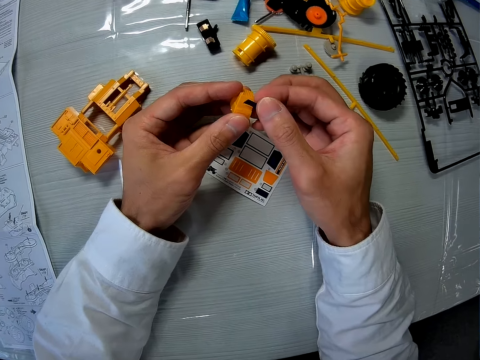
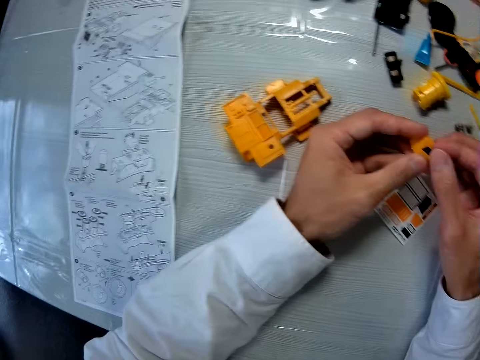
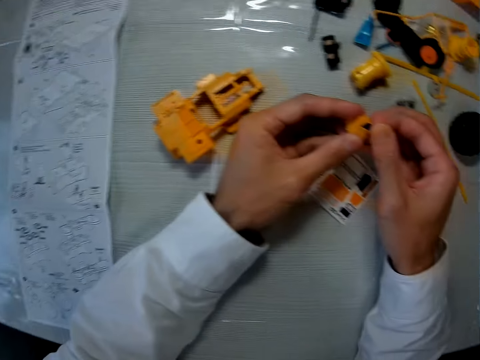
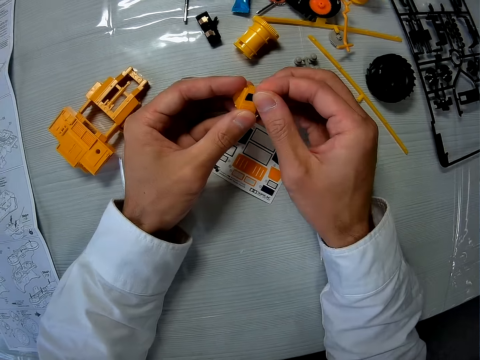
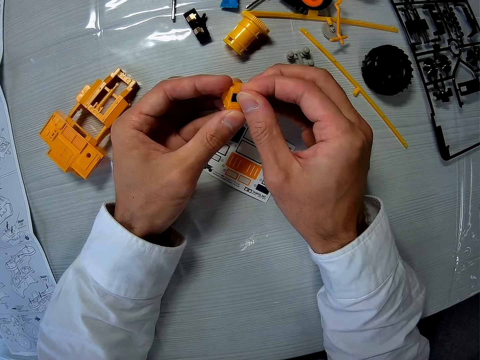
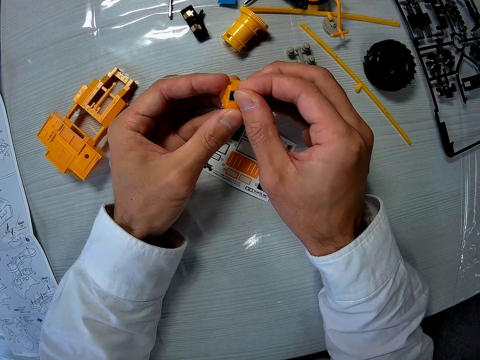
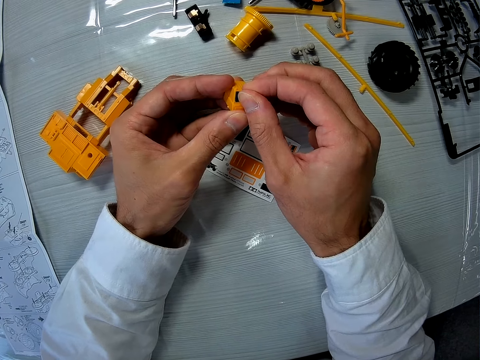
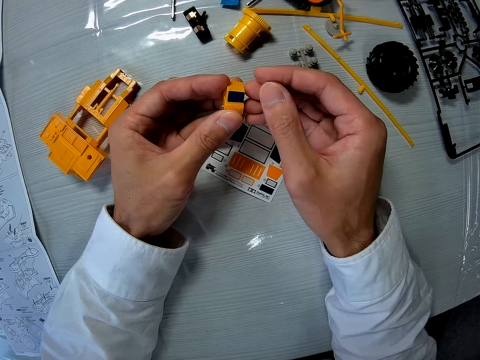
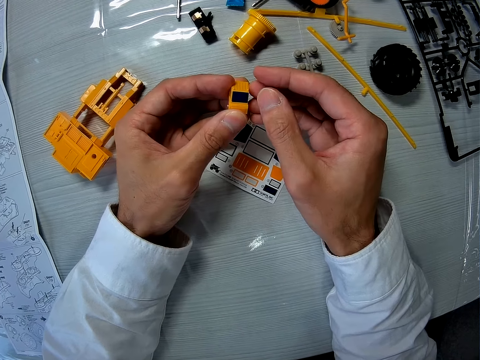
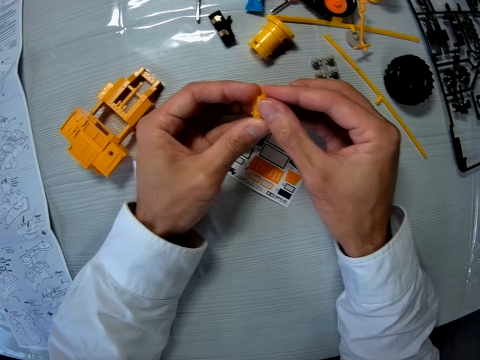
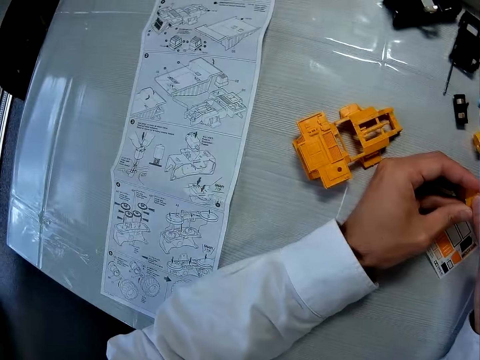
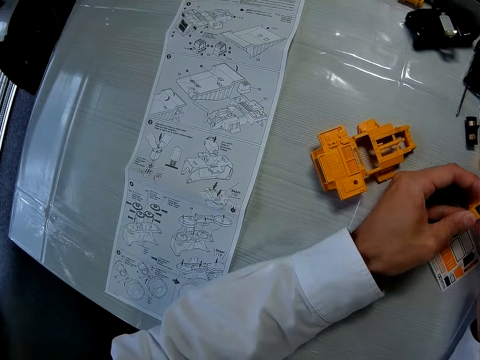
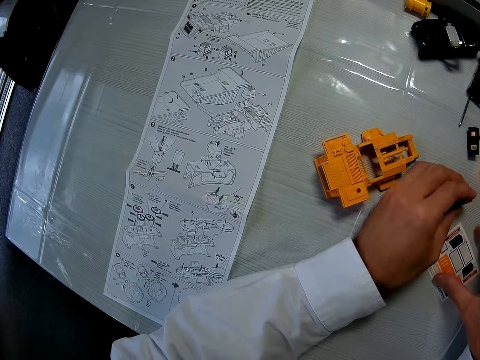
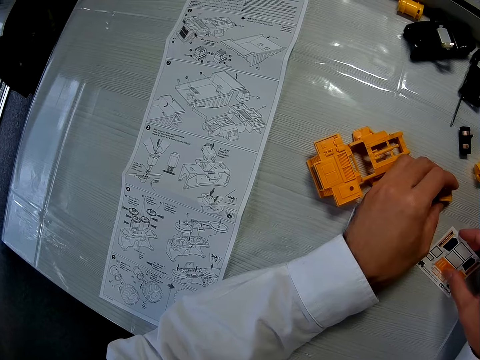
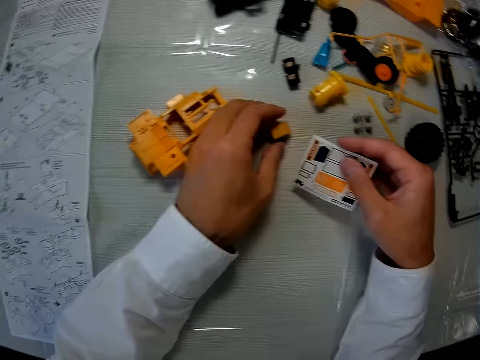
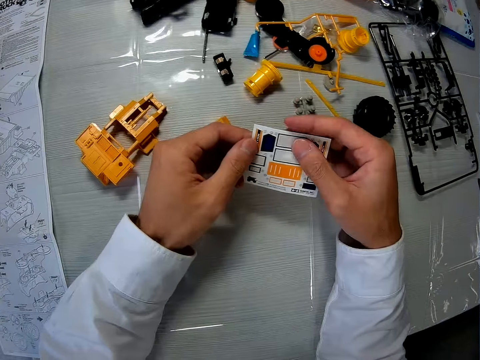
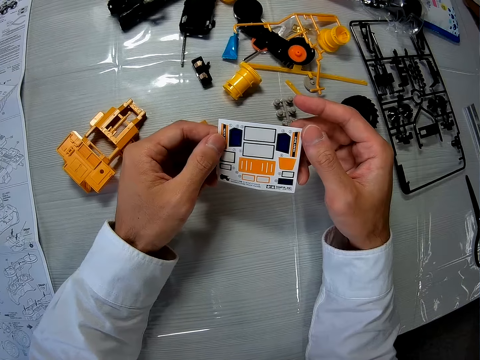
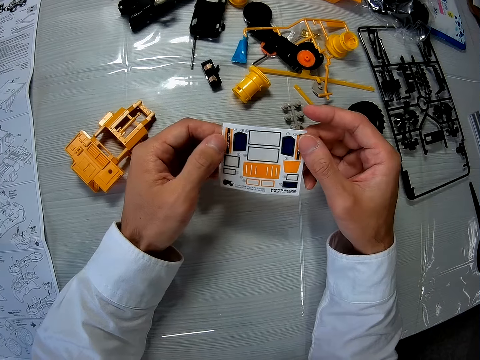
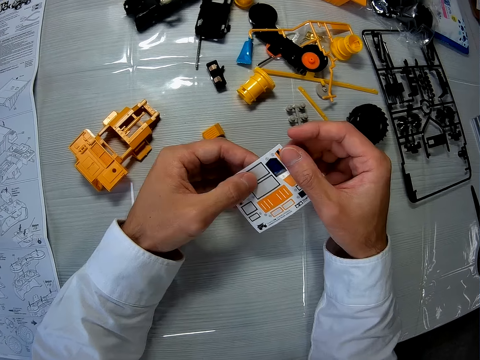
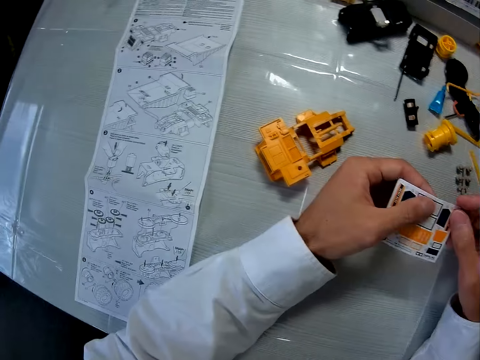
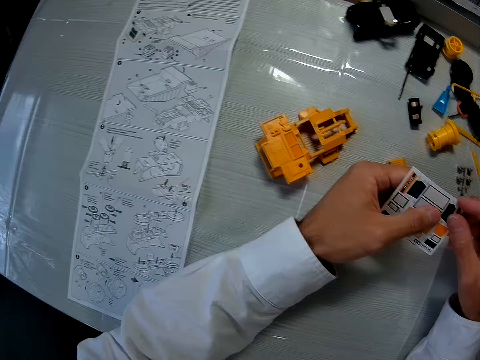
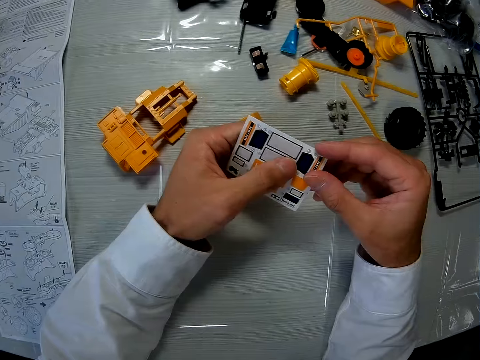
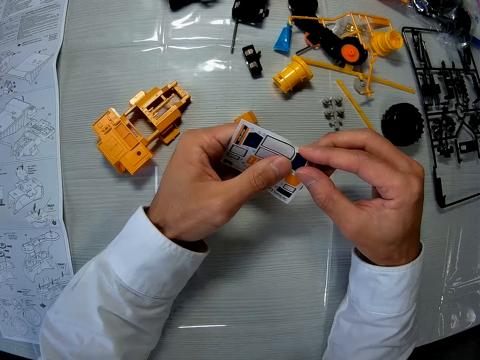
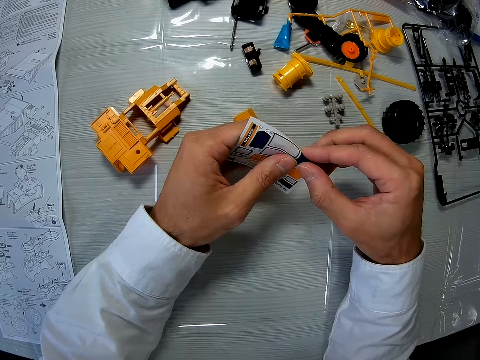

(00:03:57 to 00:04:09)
The camera wearer sticks a sticker on a plastic Lego cap. He places the plastic Lego cap on the table. He picks the paper with stickers on the table with his right hand.

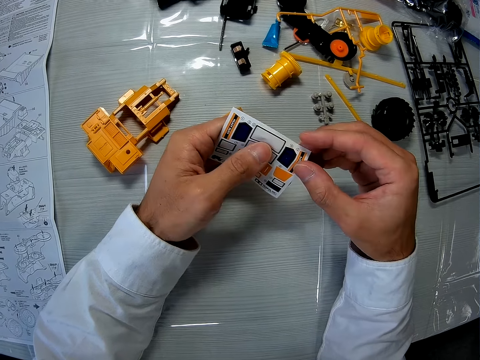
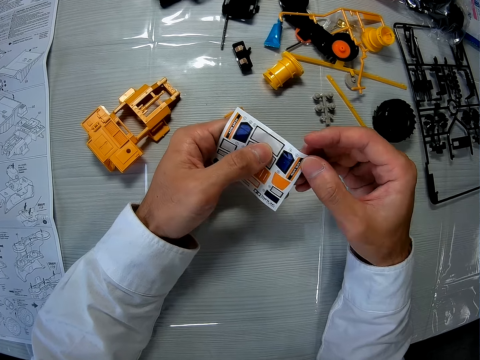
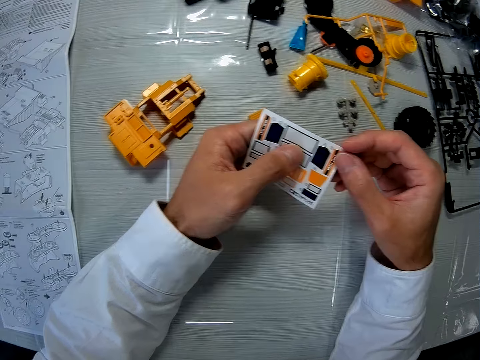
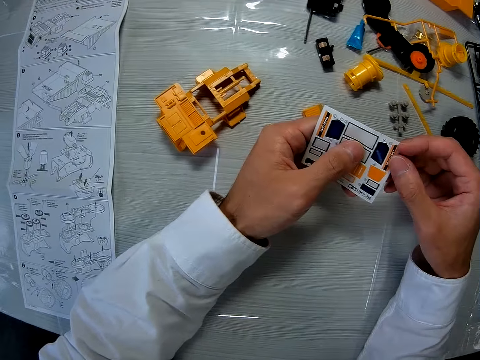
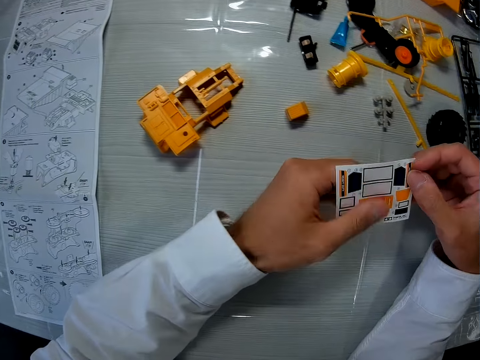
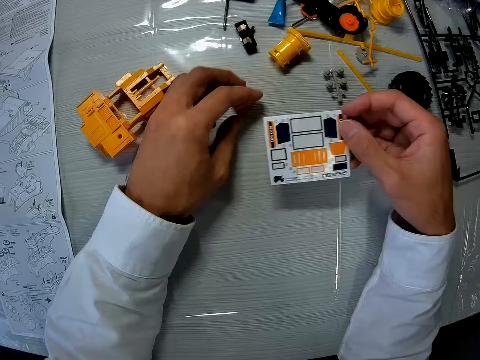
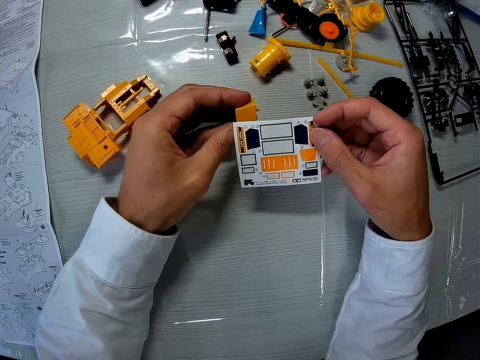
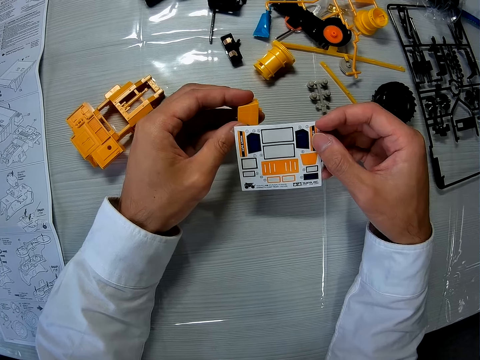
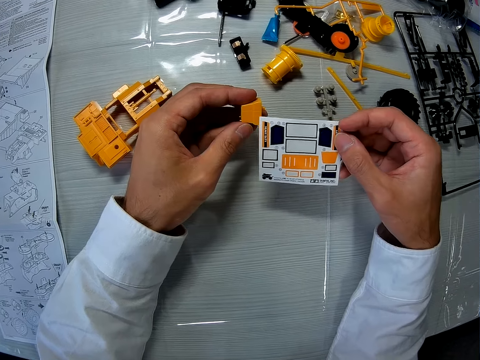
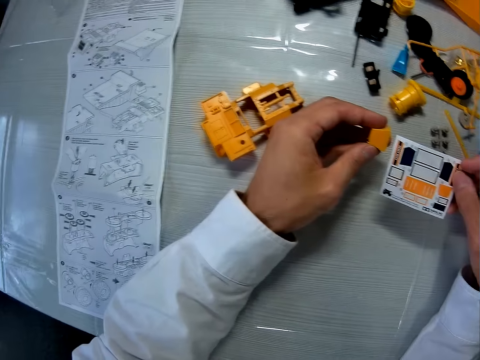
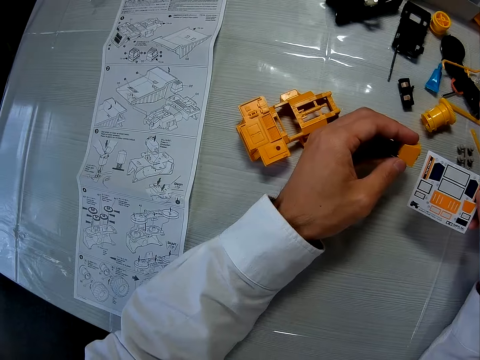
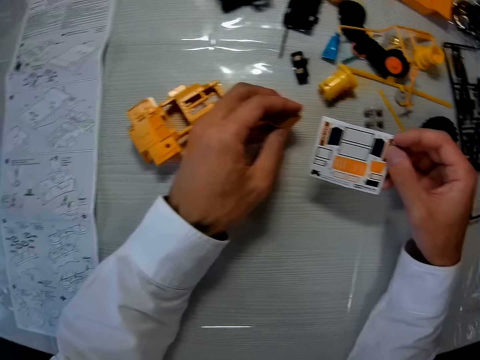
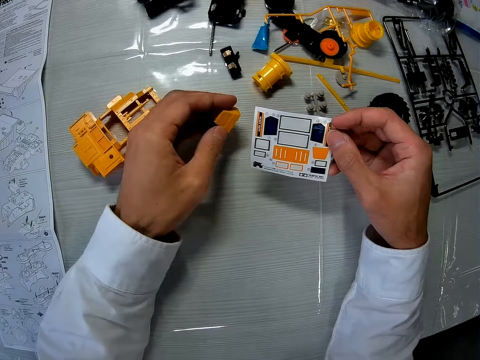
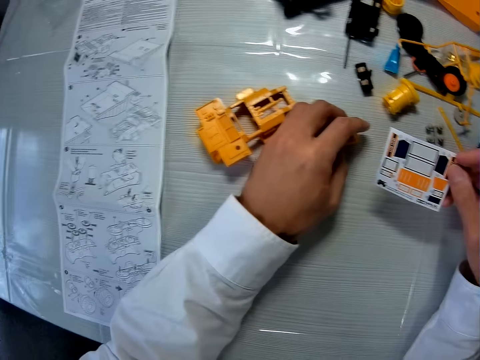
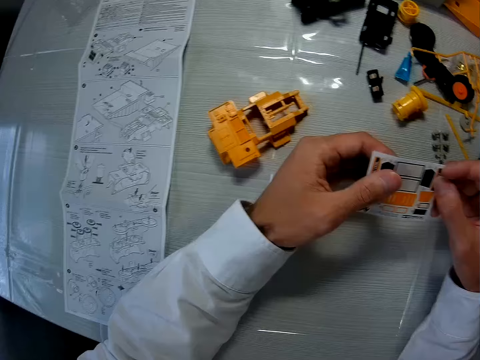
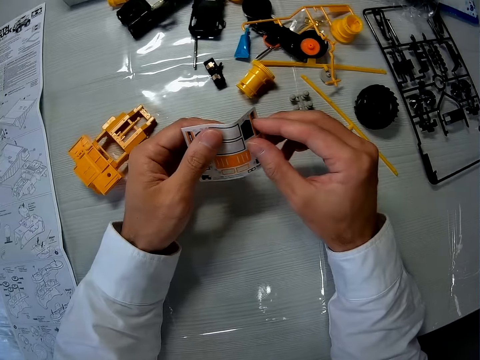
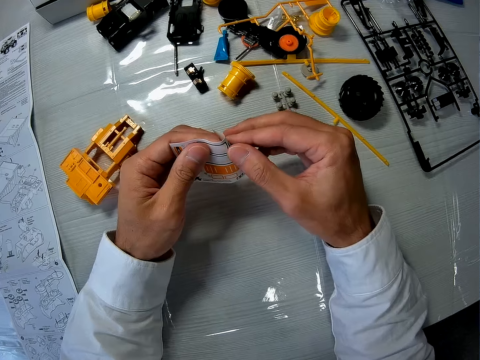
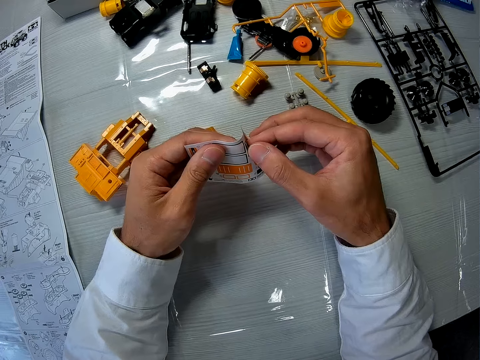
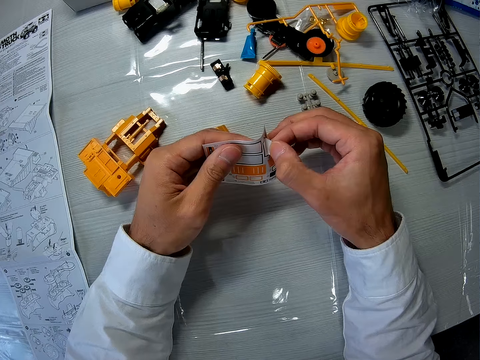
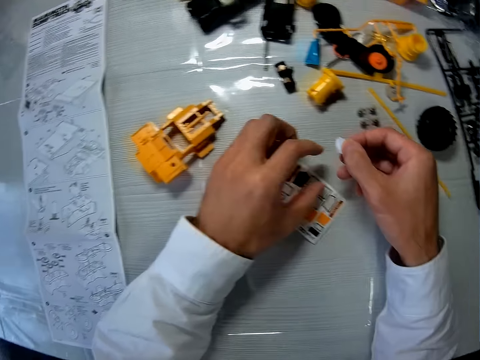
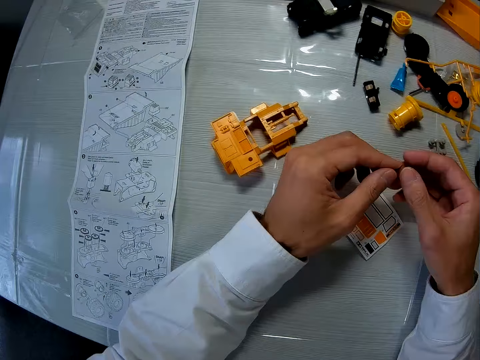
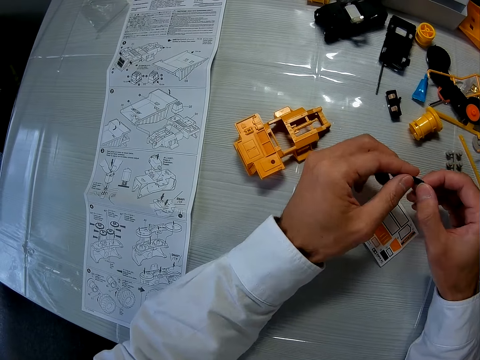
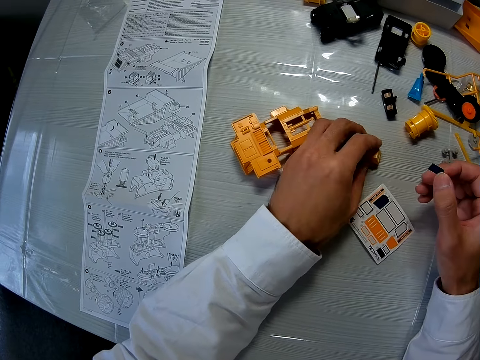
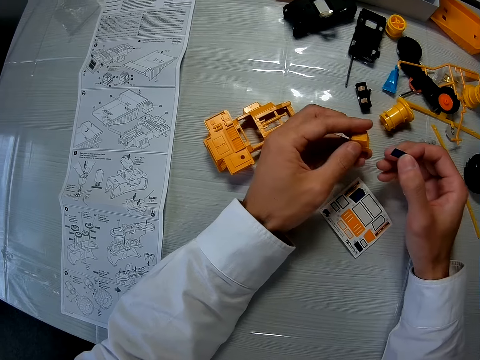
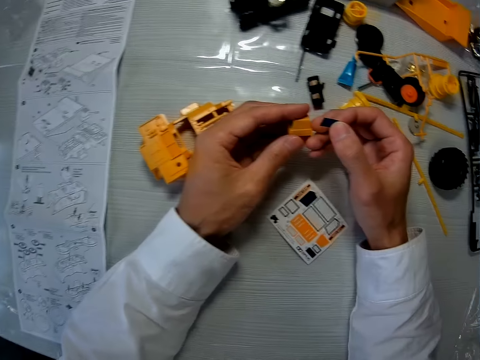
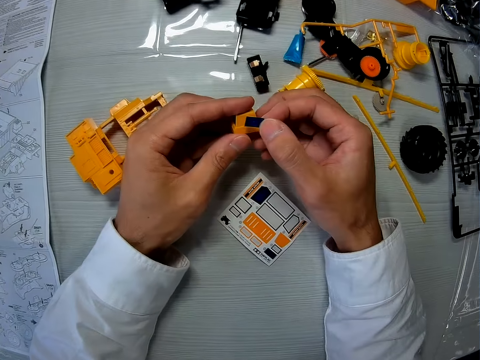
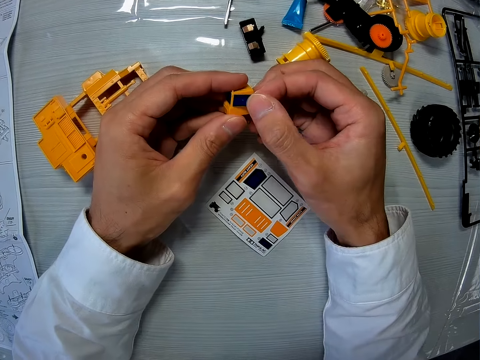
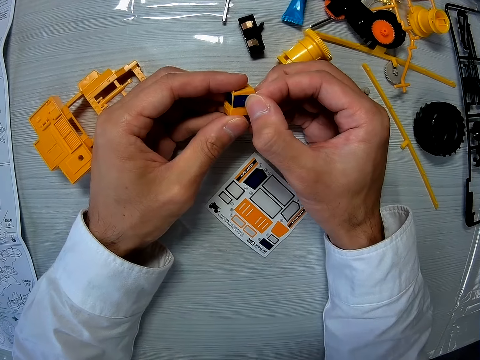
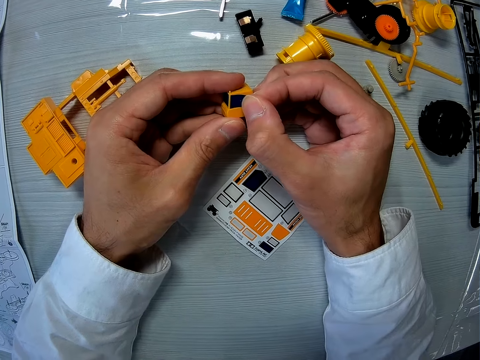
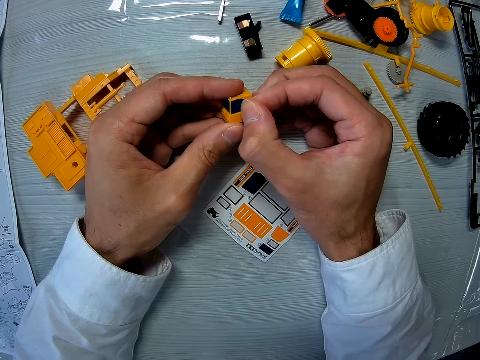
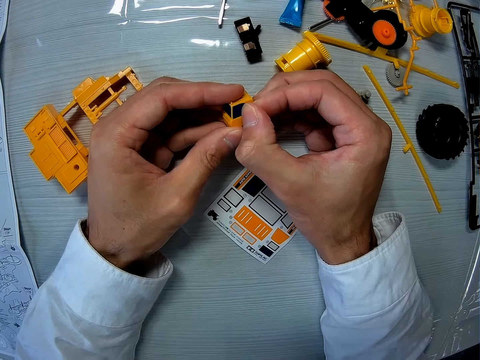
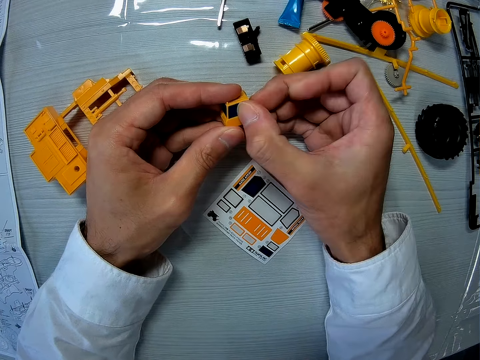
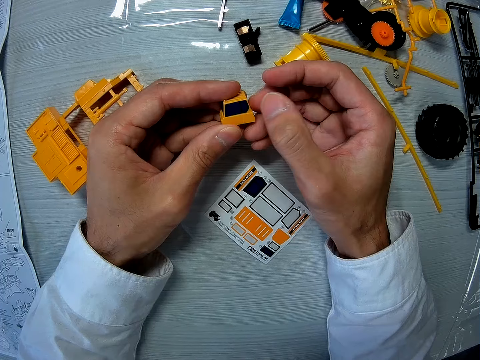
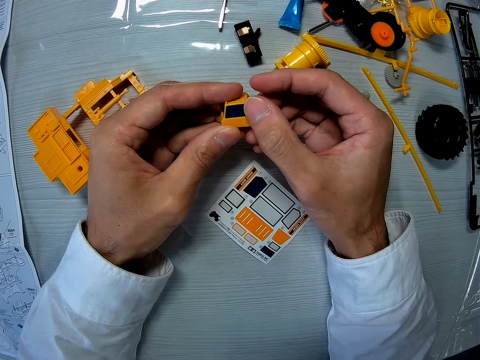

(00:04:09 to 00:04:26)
The camera wearer picks a plastic Lego cap on the table with his left hand. He places the plastic Lego cap on the table. He removes a sticker from a paper. He places the paper with stickers on the table. He picks the plastic Lego cap on the table with his left hand. He sticks the sticker on the plastic Lego cap.
